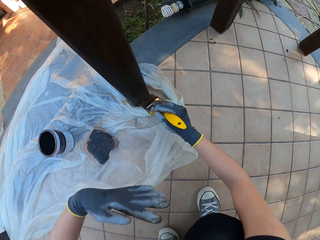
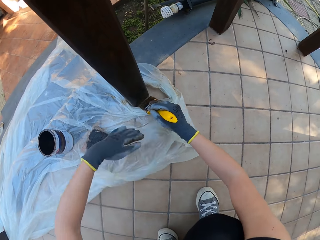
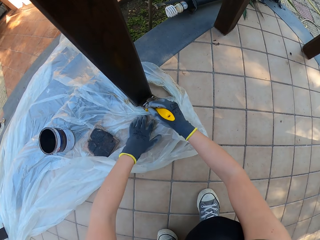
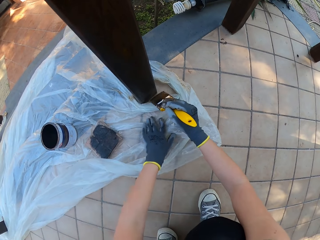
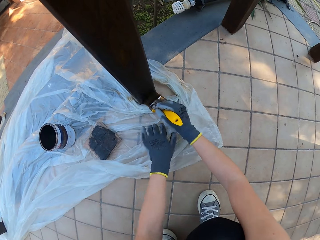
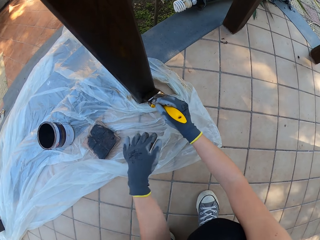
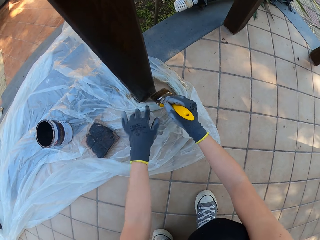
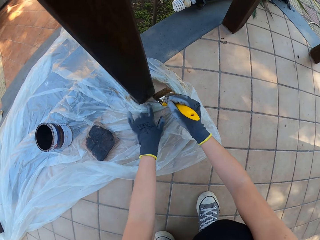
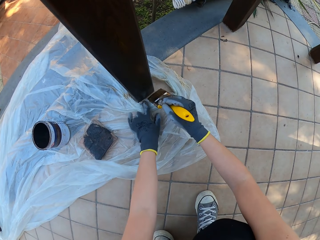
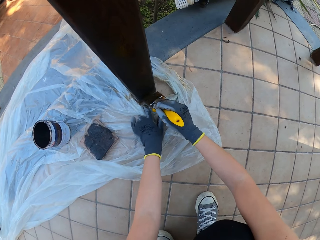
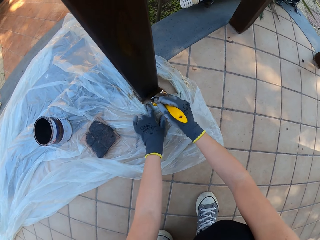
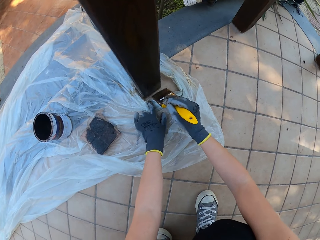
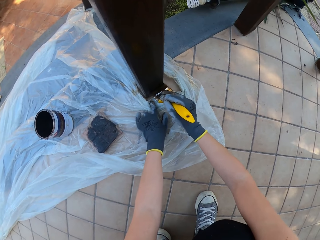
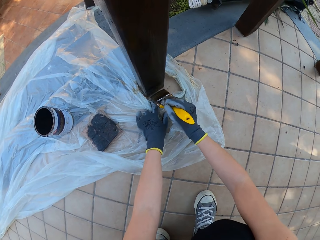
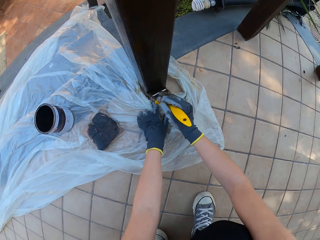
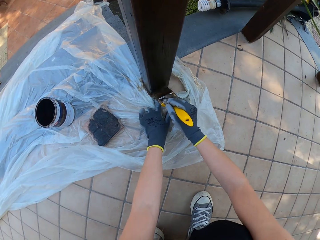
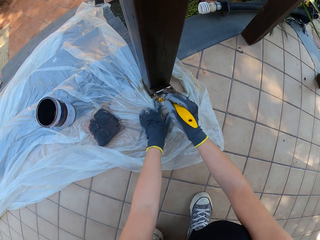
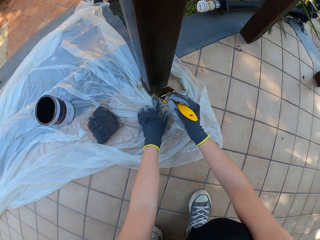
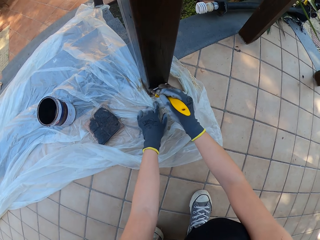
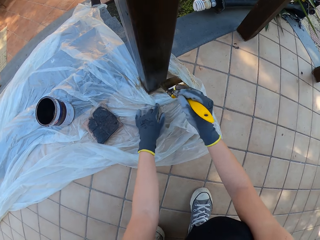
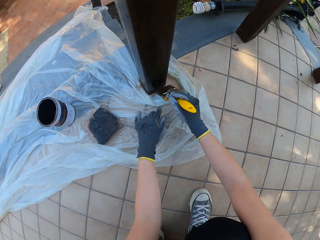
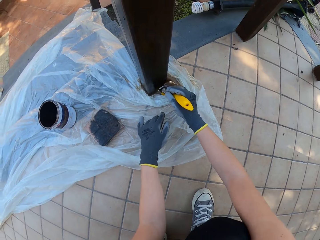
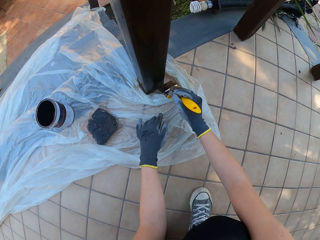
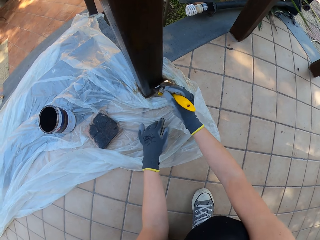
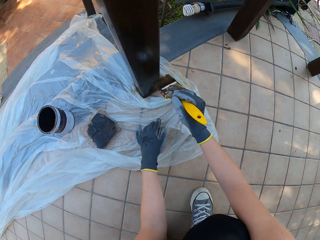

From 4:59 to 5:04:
The camera wearer paints a wood with a paint brush.

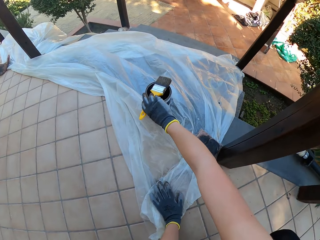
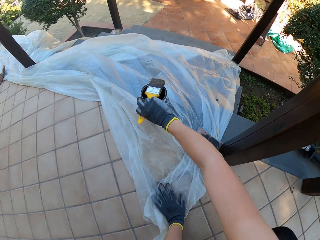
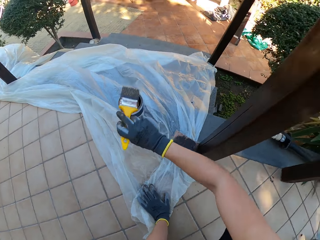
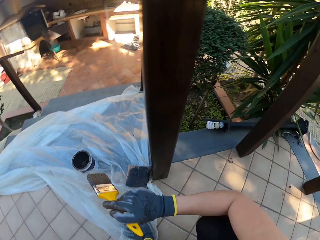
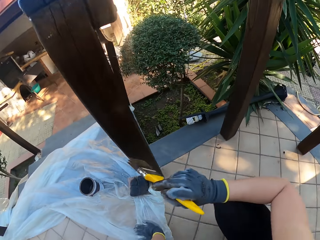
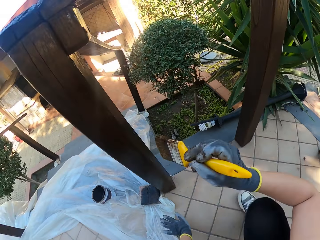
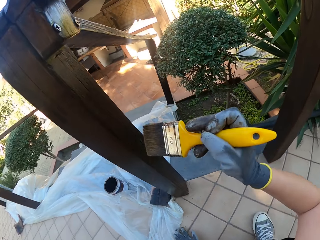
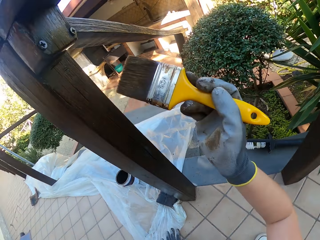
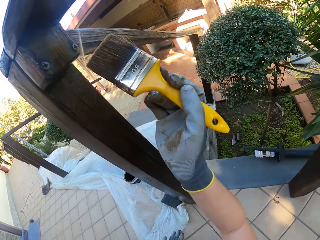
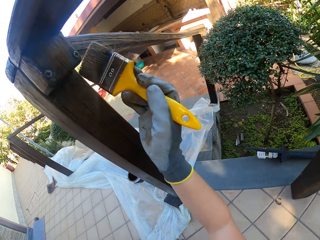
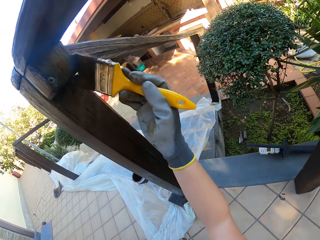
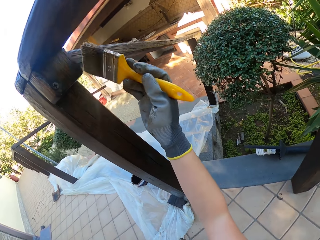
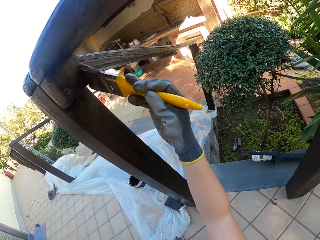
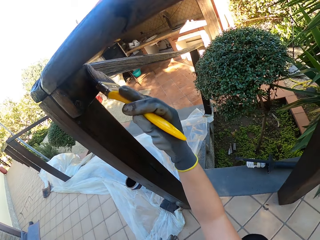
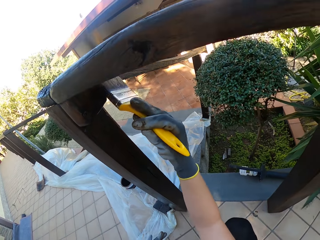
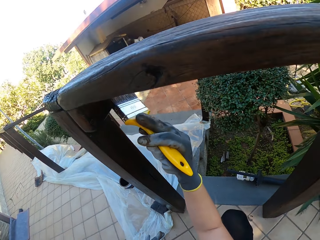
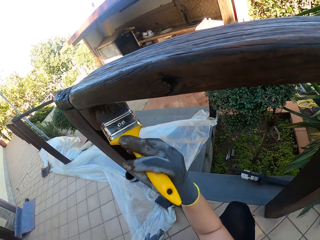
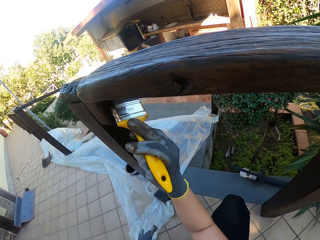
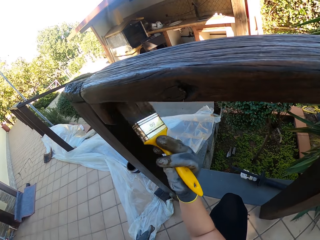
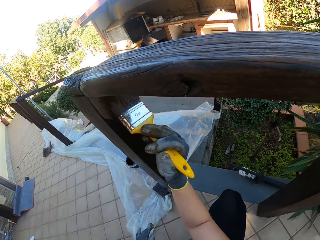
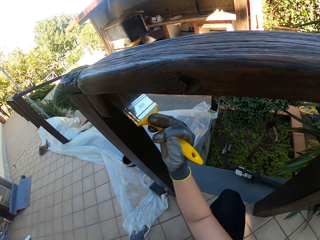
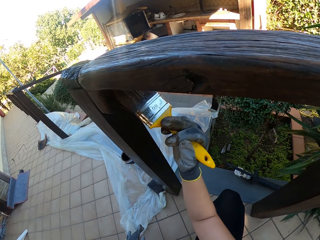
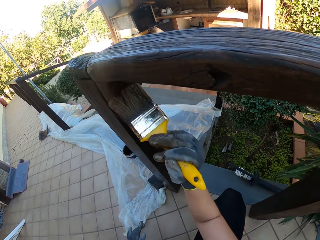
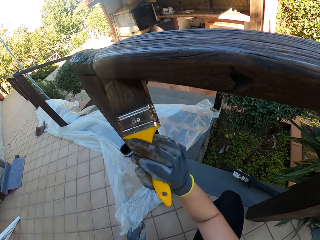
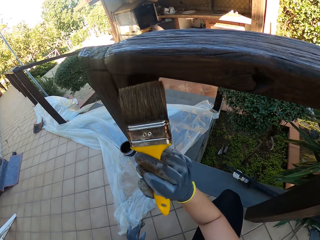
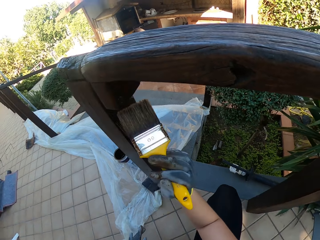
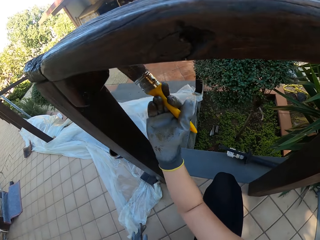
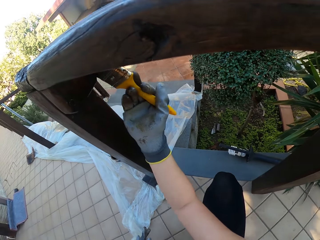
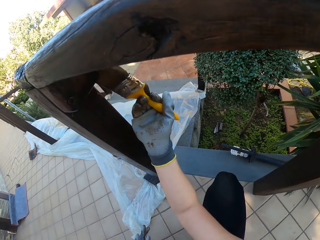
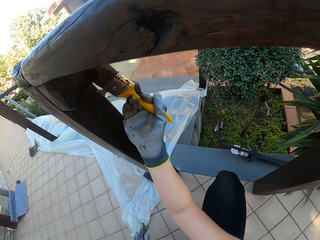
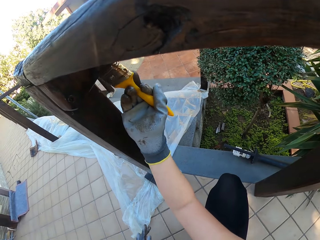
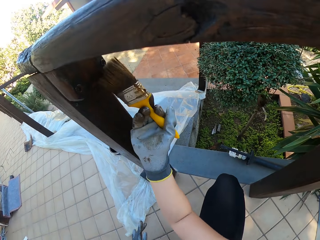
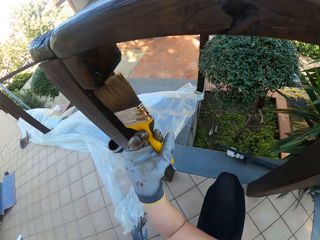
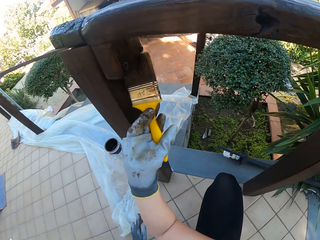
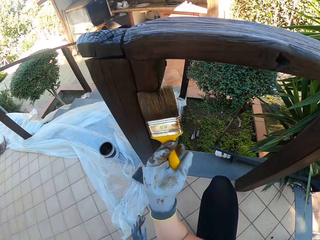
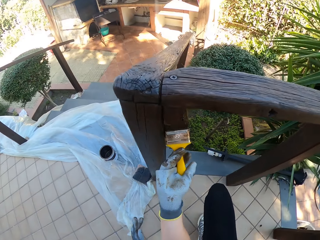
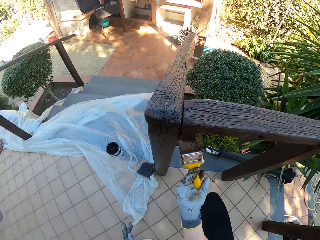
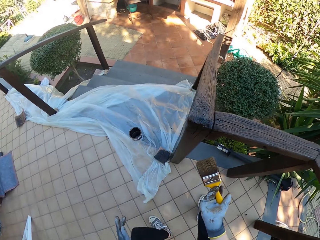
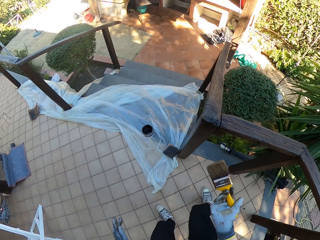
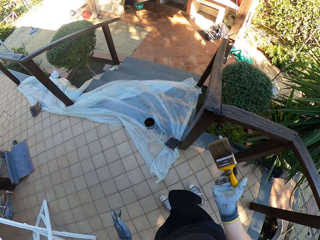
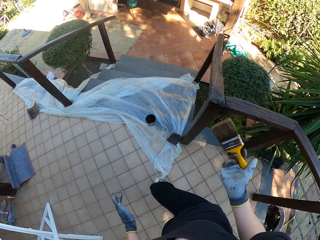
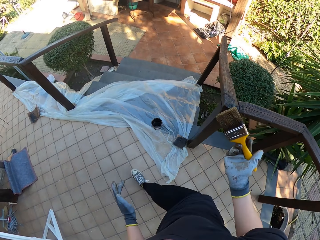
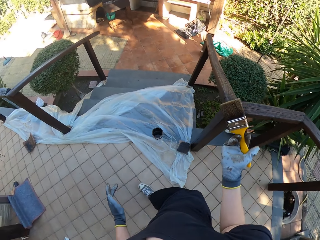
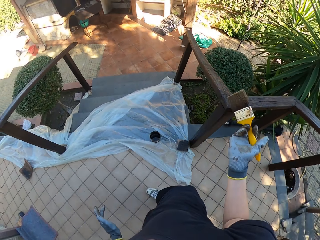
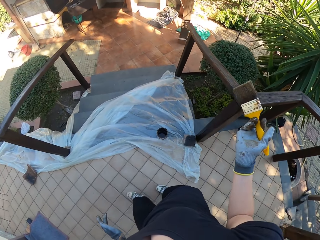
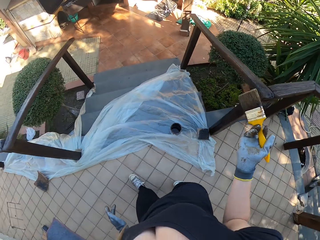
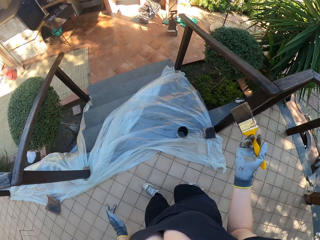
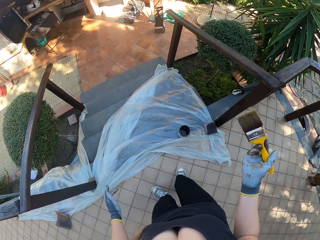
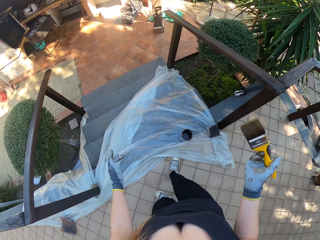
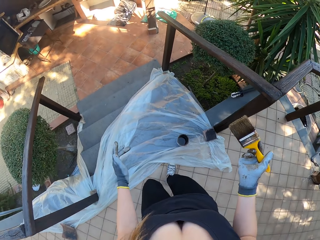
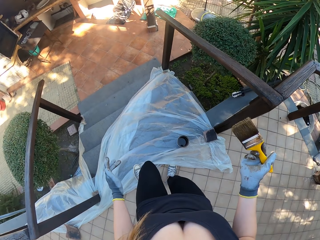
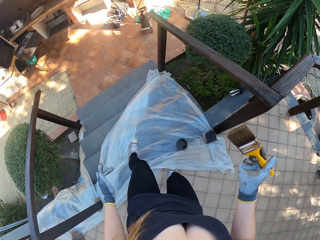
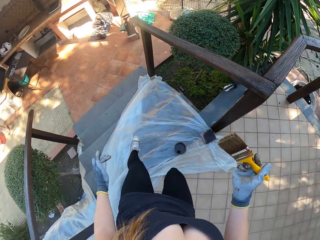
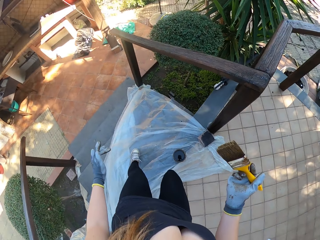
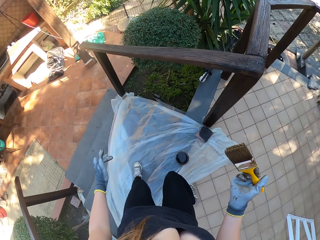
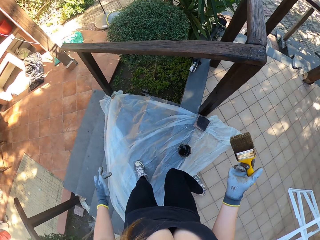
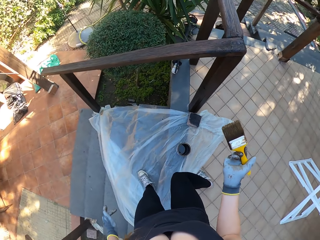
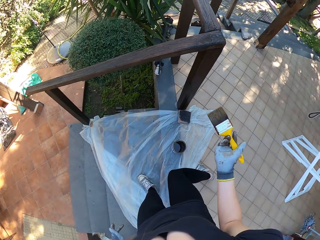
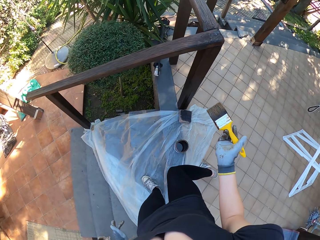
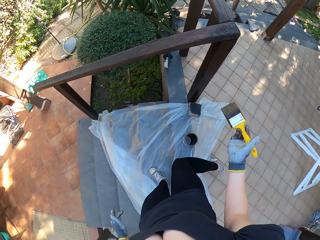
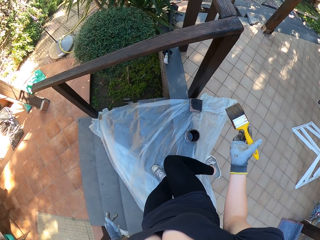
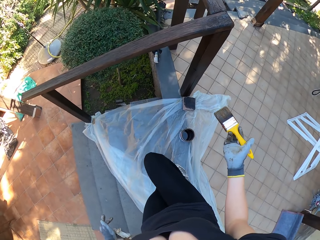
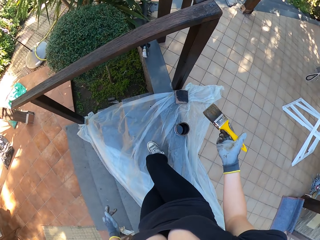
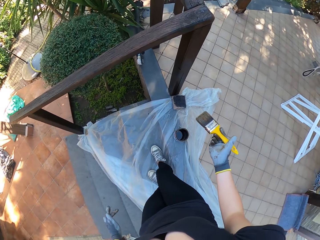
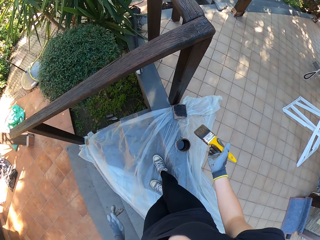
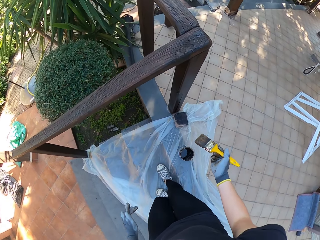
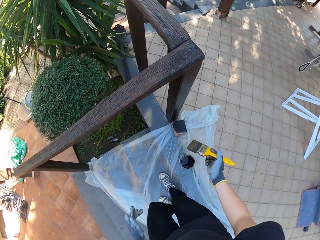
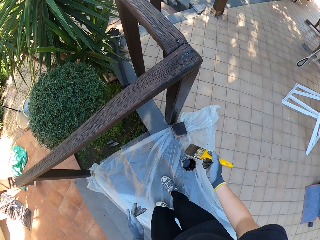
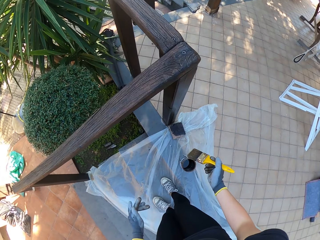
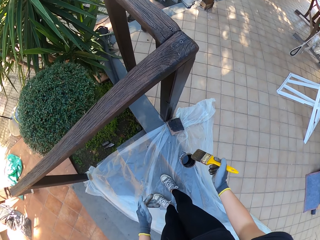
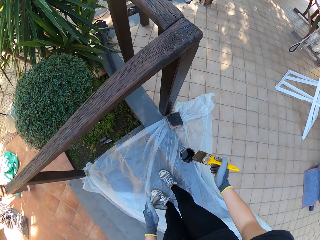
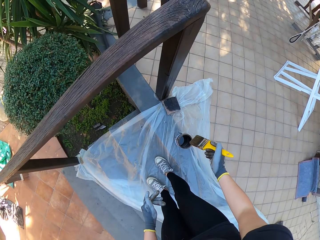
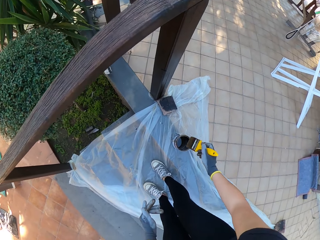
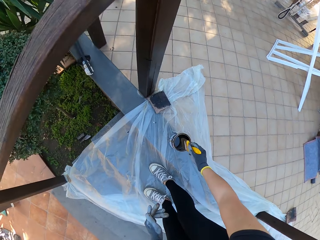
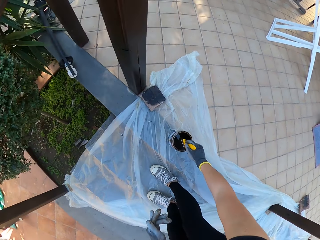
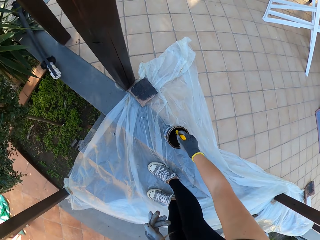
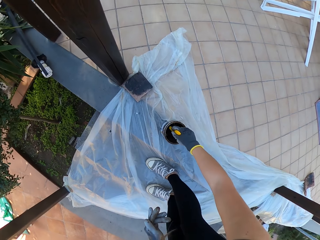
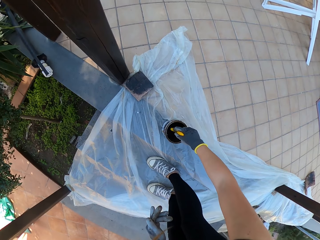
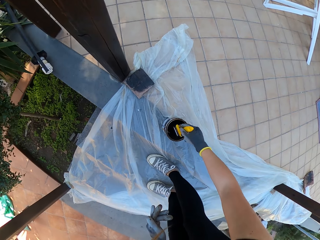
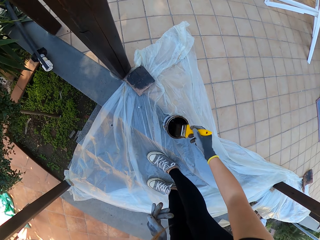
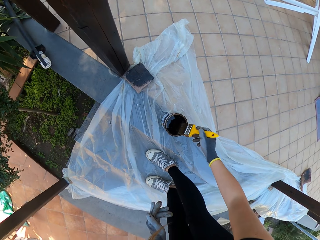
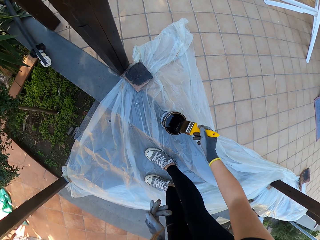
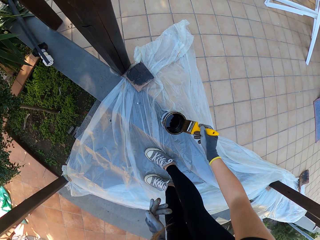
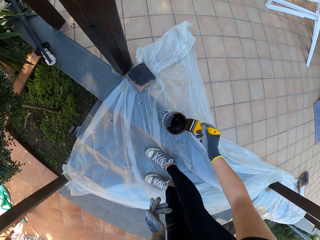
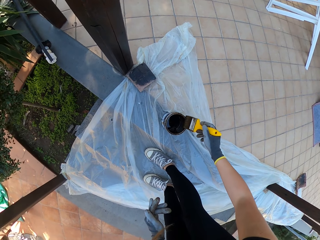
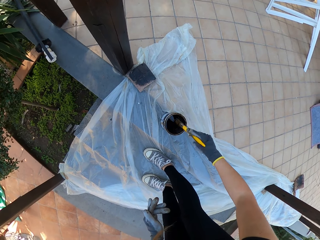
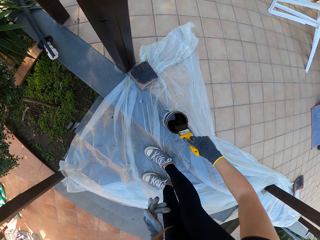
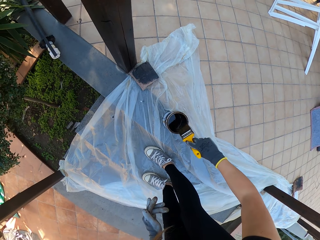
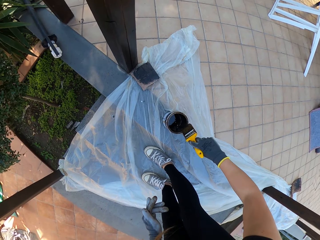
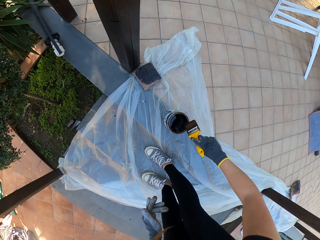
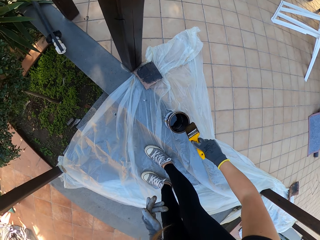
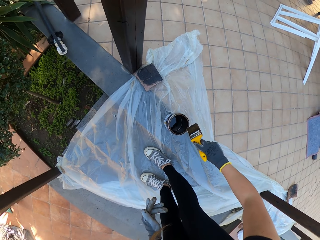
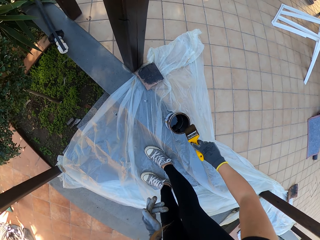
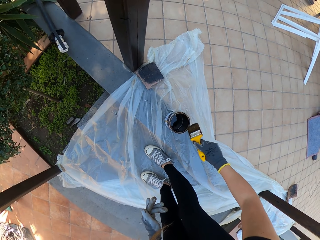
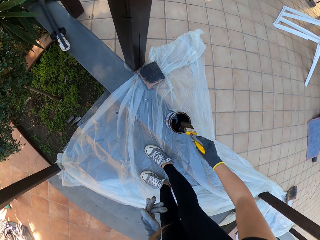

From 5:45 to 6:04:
The camera wearer takes a paint brush. They paint a wood with the paint brush. They move. They dip the paint brush in a paint tin.
